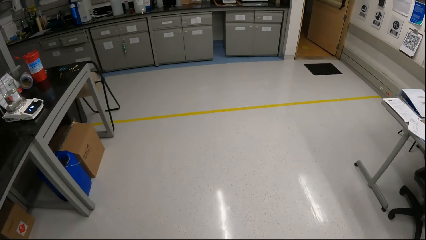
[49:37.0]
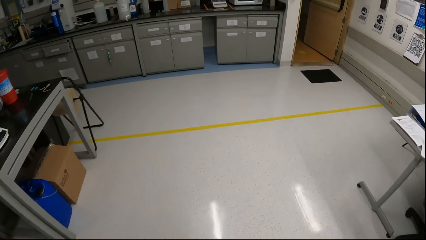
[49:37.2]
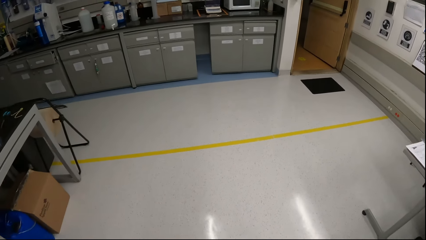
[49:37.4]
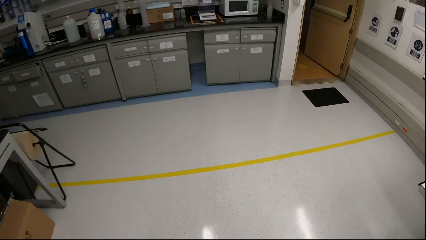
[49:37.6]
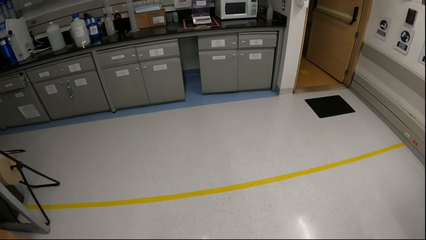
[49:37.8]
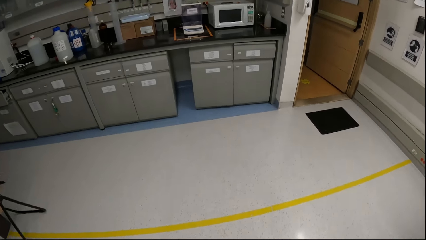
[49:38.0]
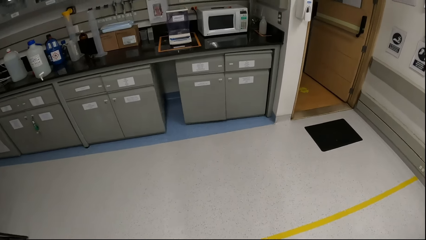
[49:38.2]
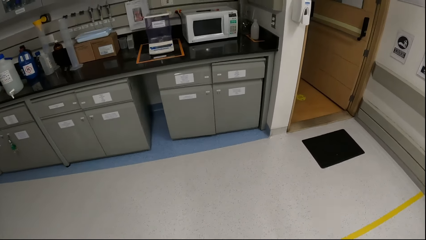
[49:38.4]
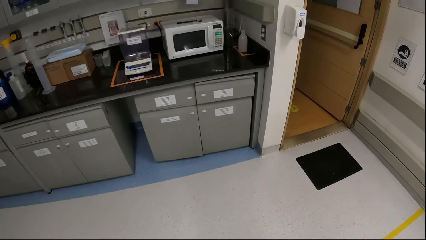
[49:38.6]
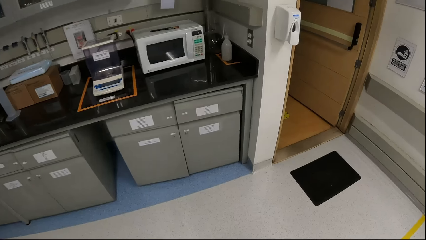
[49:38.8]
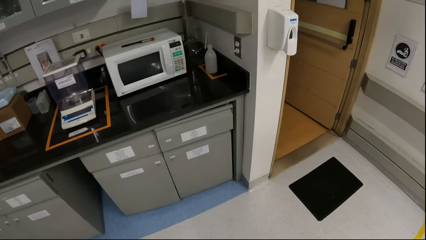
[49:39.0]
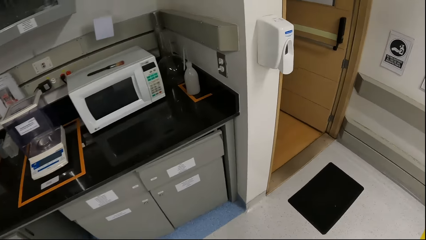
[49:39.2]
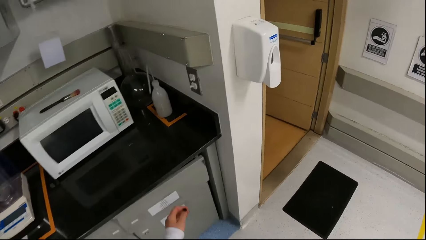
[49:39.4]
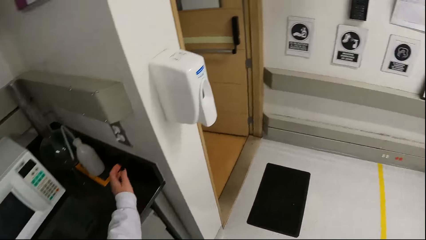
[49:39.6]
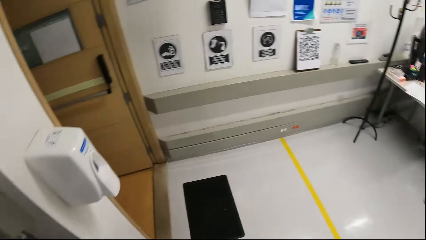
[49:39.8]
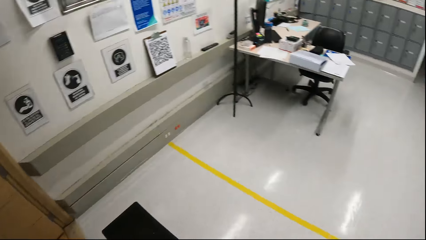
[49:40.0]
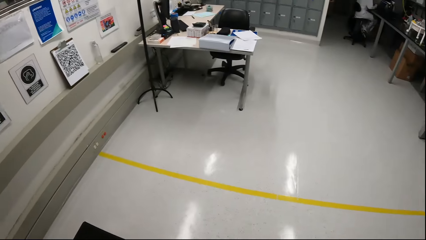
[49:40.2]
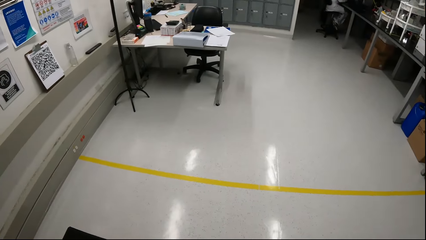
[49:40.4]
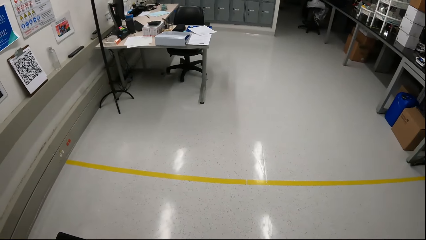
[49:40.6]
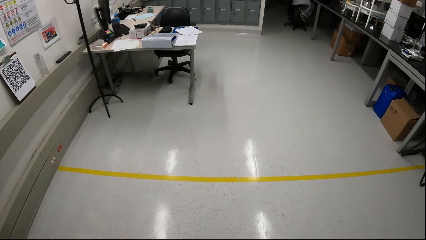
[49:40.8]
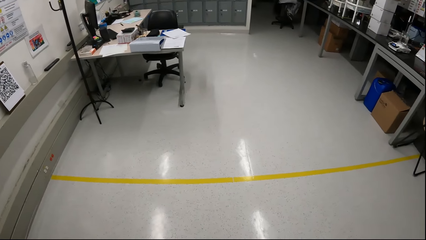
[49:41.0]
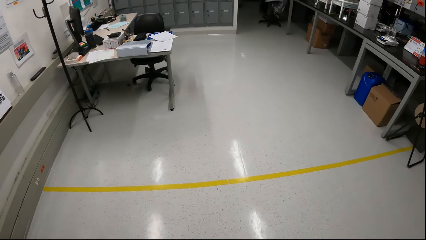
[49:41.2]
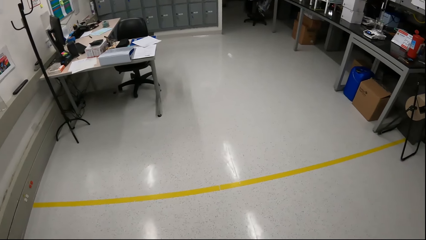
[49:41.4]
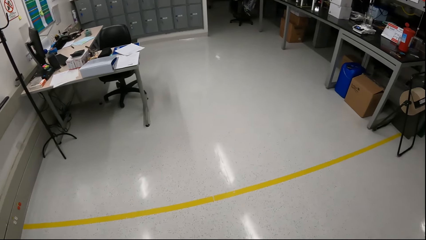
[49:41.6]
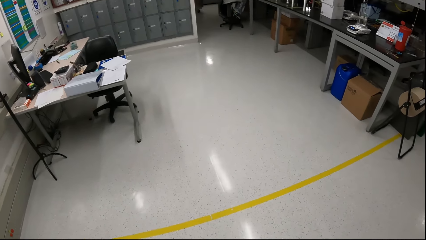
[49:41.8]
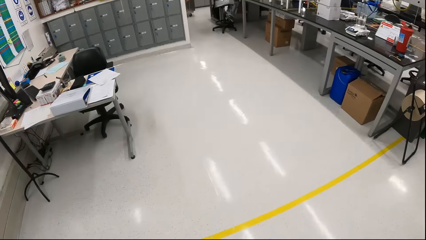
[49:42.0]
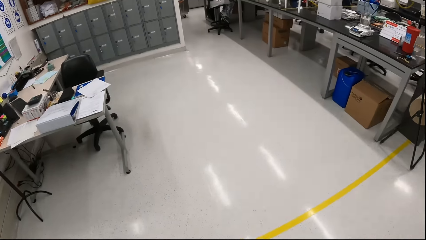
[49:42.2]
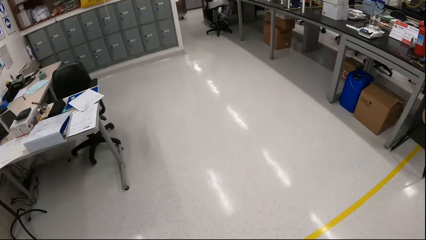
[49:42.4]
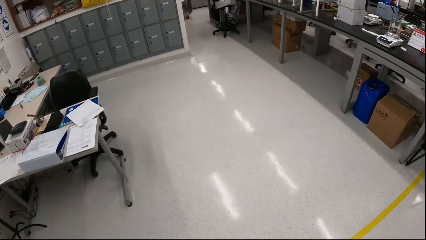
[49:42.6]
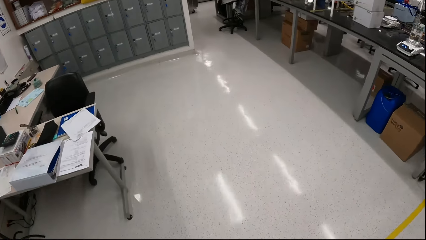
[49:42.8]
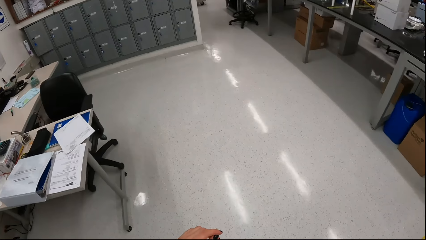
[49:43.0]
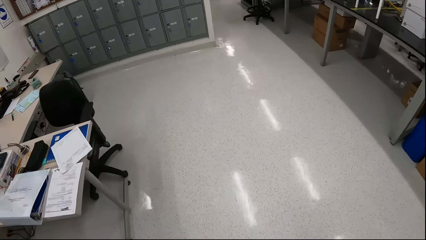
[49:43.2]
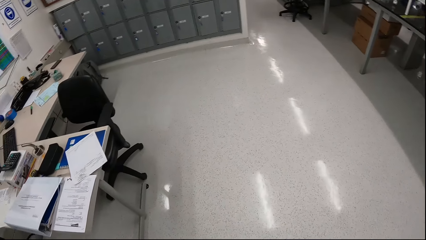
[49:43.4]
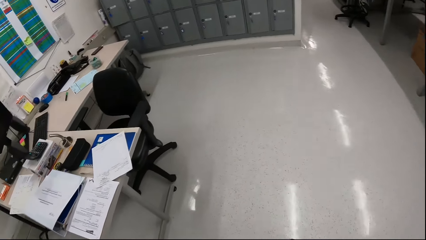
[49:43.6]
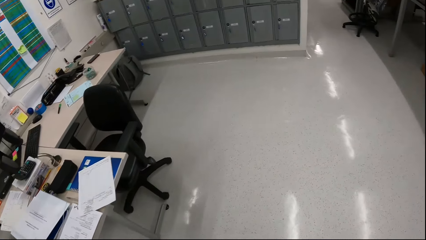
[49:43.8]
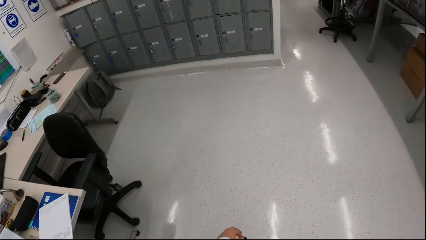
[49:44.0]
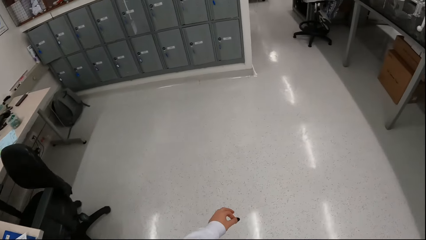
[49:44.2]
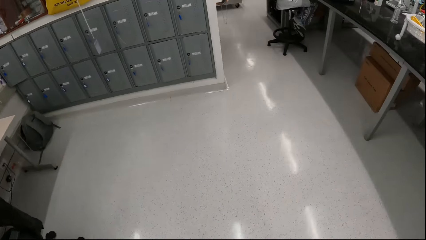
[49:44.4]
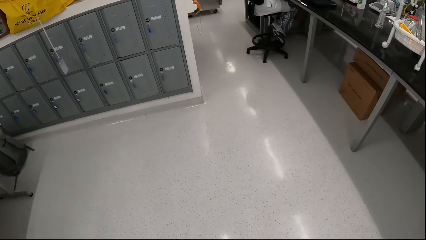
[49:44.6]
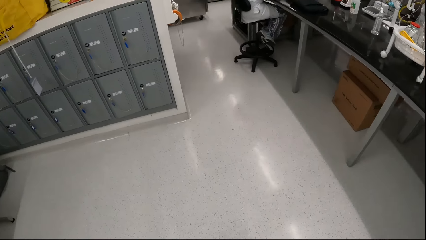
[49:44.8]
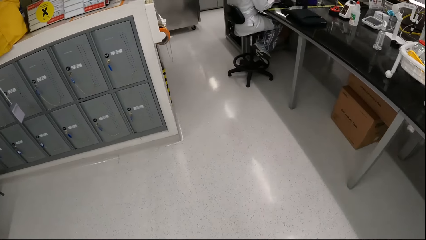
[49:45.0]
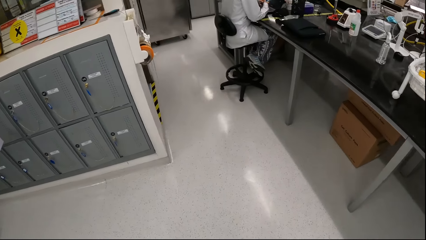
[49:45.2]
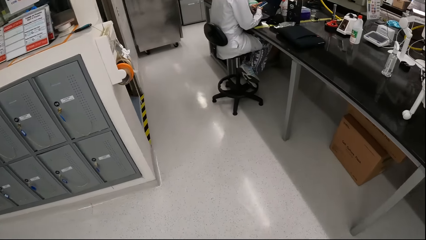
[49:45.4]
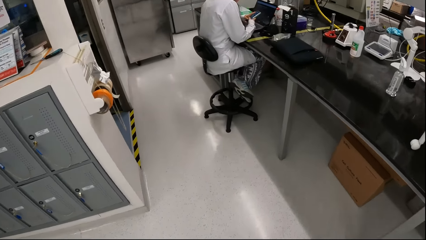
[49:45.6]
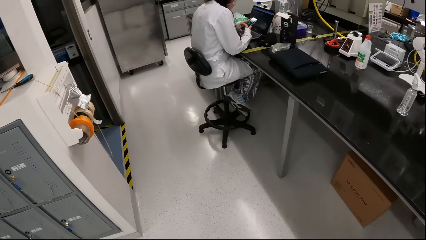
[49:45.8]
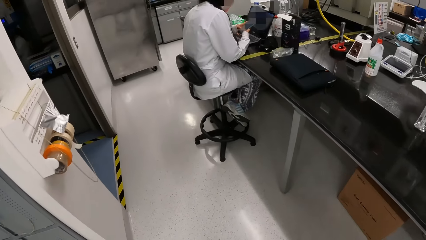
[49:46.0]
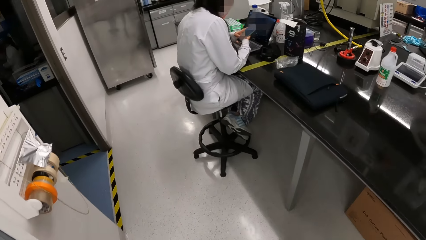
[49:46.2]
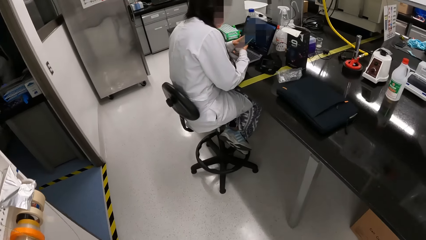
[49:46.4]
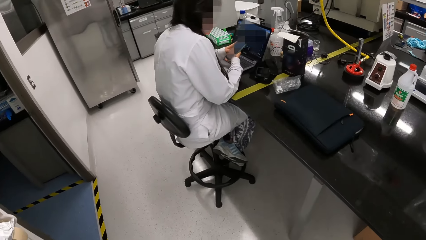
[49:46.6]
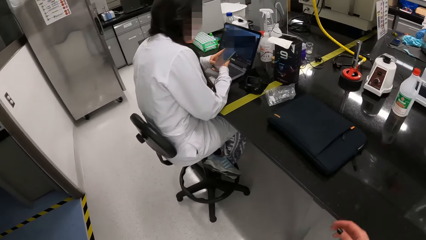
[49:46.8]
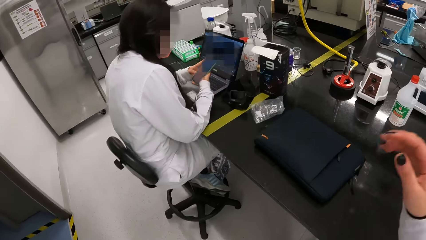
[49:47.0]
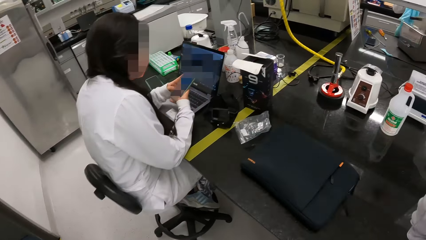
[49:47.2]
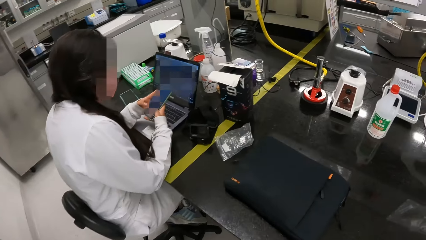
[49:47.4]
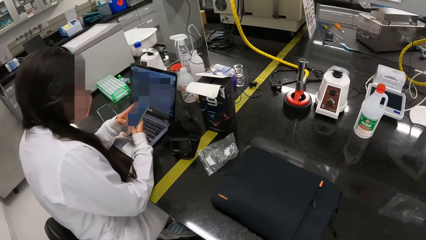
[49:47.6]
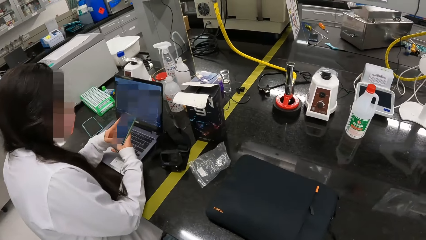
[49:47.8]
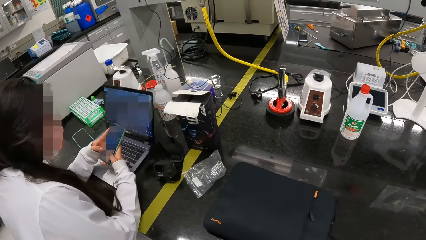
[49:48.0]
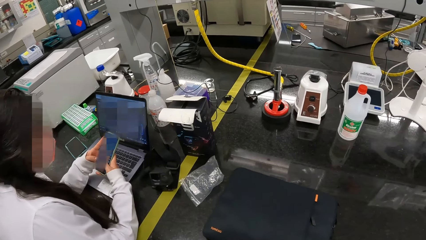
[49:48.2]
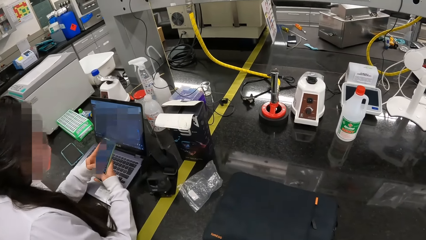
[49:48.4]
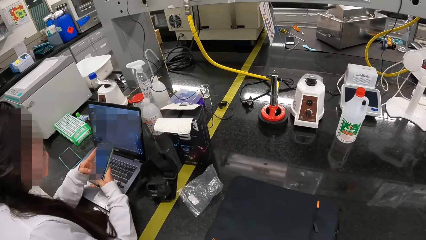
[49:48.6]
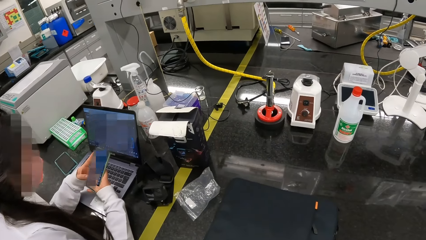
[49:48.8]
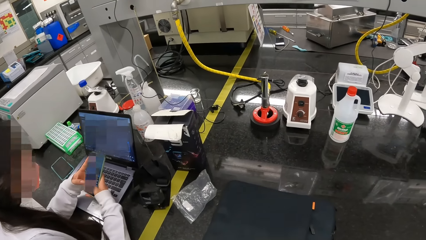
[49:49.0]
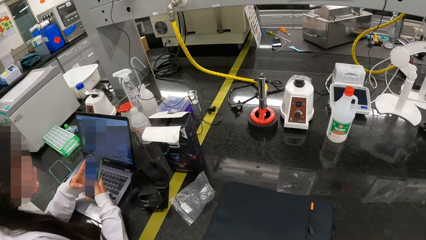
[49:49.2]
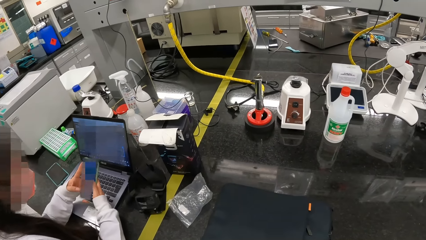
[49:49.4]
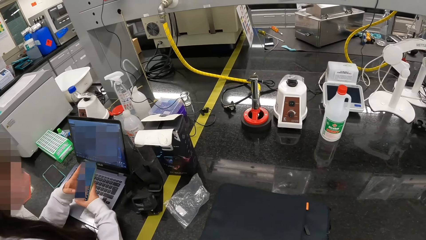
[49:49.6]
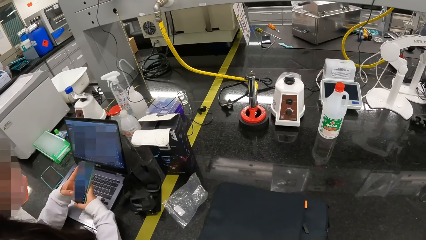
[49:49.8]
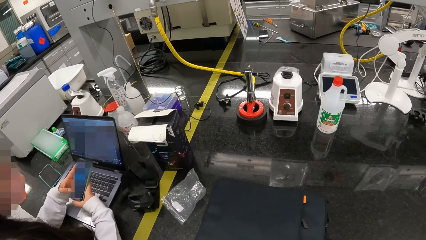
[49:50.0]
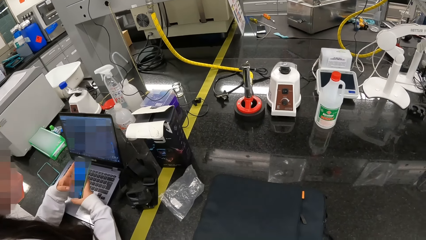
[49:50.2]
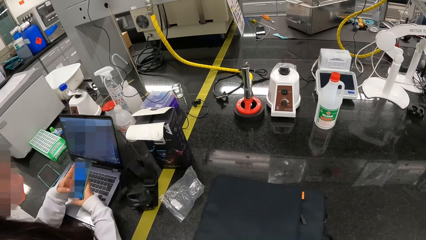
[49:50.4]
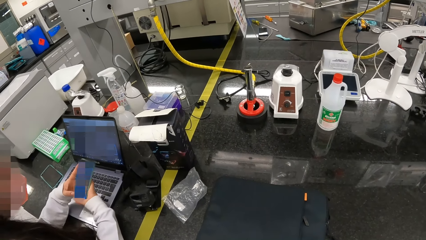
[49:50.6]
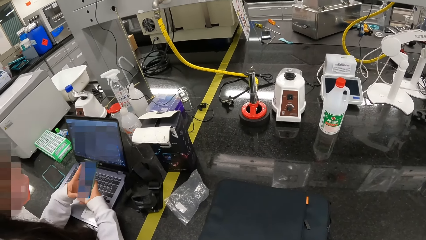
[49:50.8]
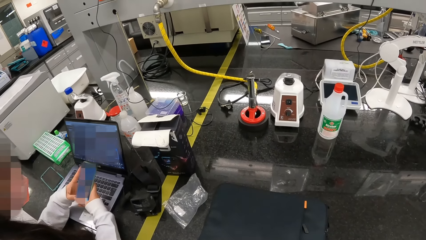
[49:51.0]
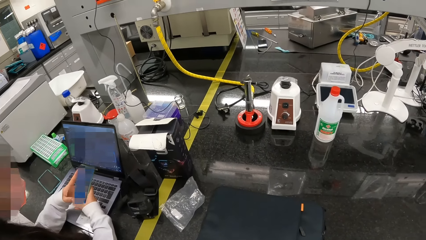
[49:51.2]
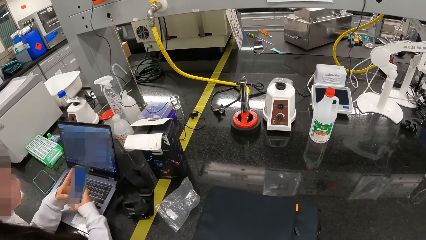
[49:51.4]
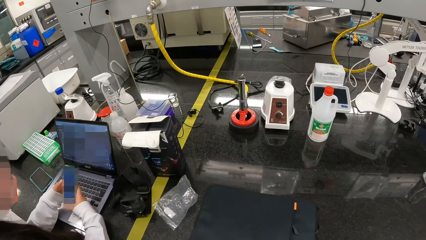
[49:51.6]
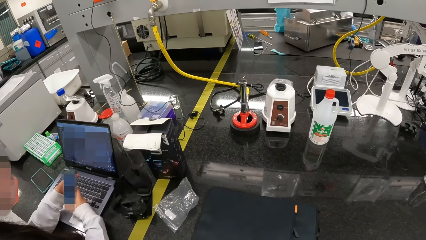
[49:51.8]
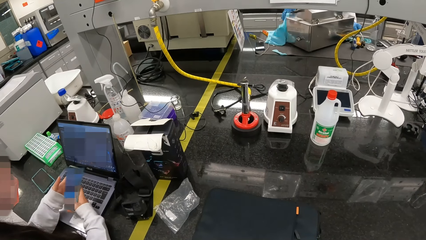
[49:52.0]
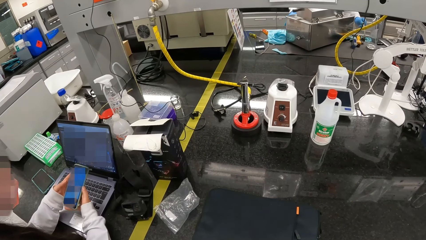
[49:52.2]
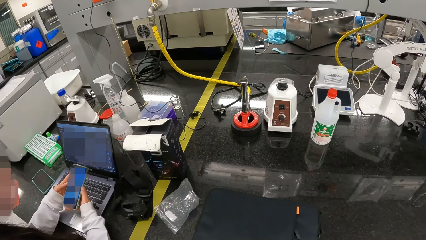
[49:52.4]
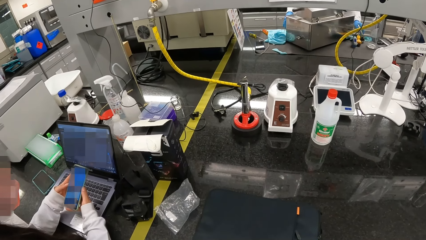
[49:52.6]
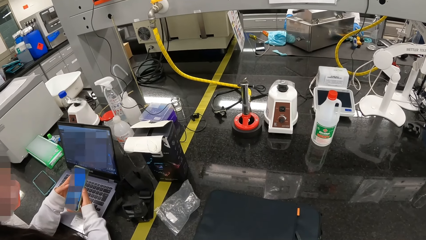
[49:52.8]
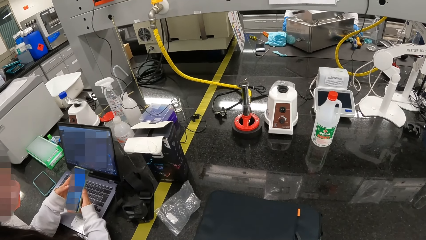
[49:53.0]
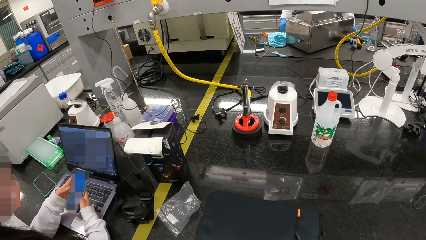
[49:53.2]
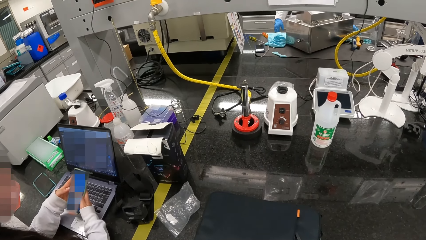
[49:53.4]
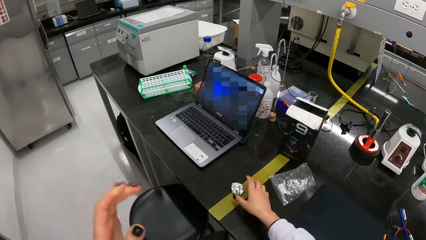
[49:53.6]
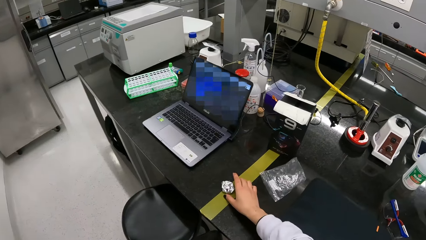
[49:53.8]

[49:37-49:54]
The camera wearer turns on the light switches by the wall with her left hand. She turns around and walks around. A woman operates a phone with both hands. The camera wearer touches a camera on her head with her right hand. She stands by the table. A man drops a cloth on the table with his right hand.
